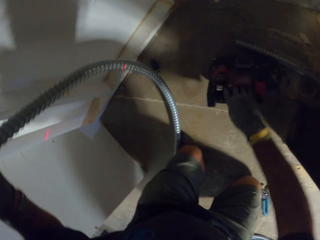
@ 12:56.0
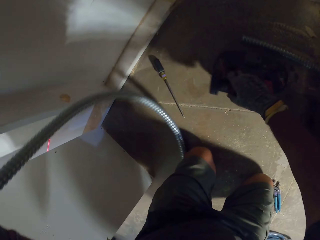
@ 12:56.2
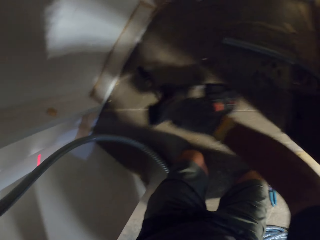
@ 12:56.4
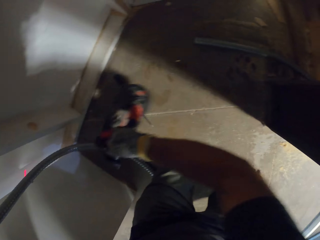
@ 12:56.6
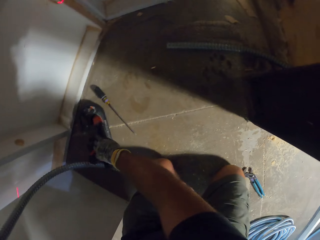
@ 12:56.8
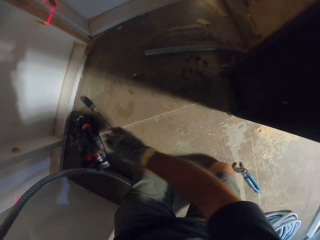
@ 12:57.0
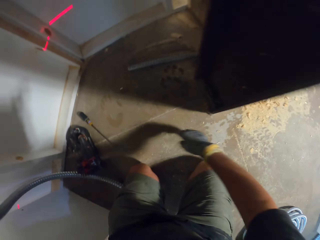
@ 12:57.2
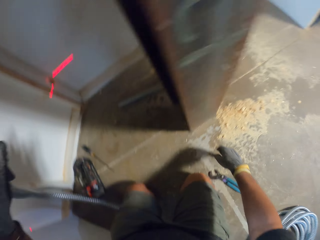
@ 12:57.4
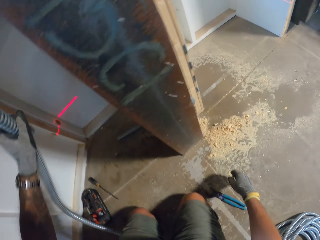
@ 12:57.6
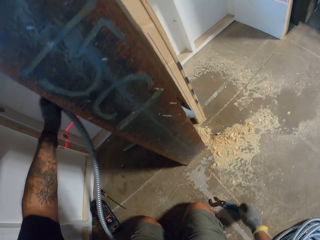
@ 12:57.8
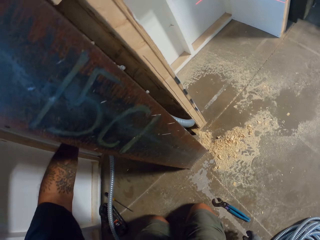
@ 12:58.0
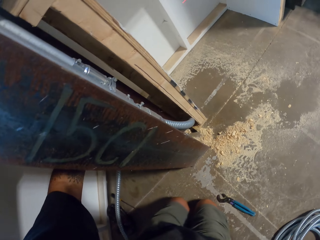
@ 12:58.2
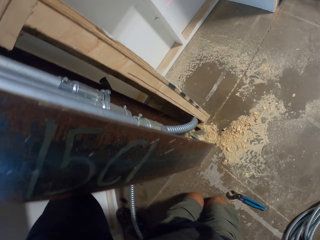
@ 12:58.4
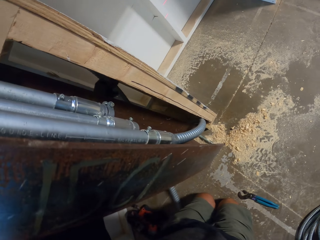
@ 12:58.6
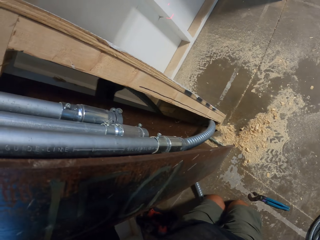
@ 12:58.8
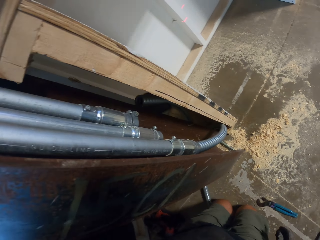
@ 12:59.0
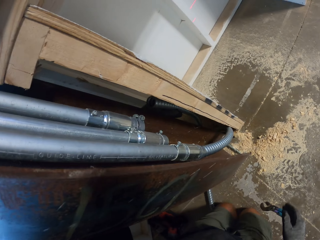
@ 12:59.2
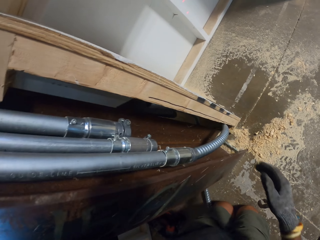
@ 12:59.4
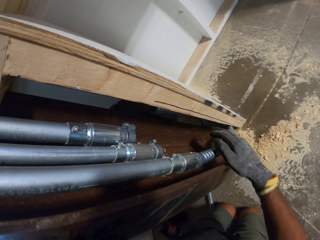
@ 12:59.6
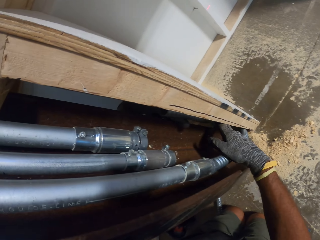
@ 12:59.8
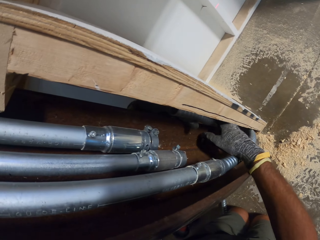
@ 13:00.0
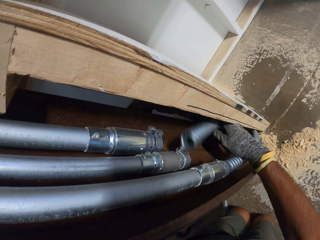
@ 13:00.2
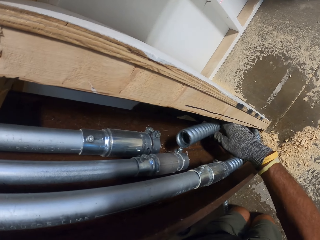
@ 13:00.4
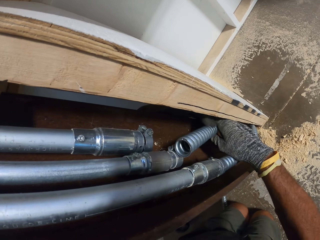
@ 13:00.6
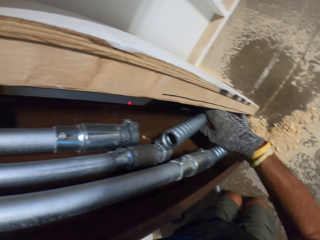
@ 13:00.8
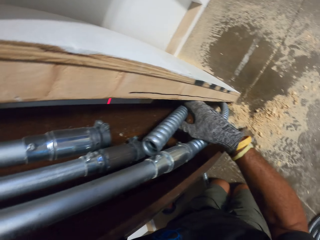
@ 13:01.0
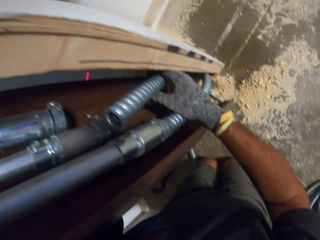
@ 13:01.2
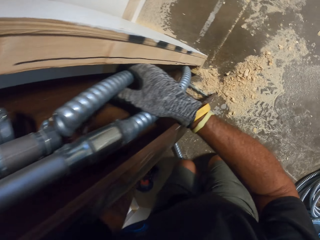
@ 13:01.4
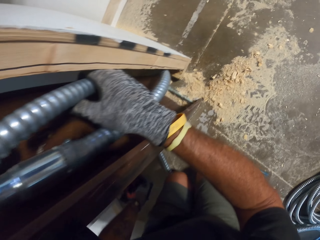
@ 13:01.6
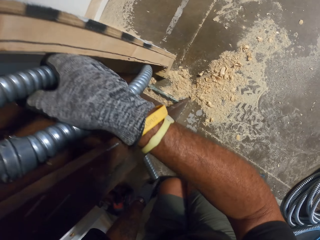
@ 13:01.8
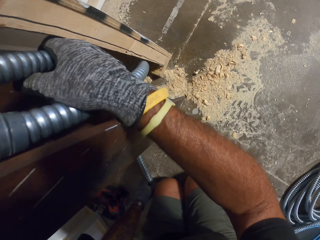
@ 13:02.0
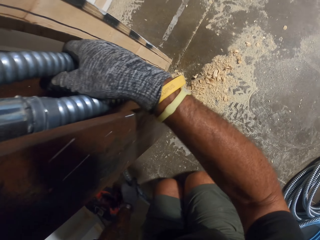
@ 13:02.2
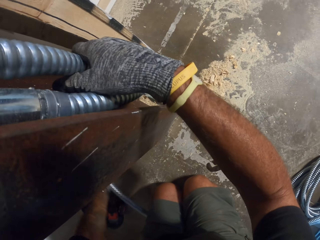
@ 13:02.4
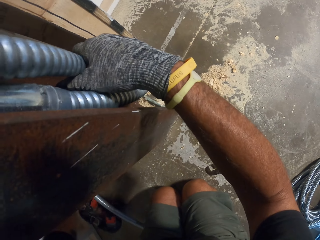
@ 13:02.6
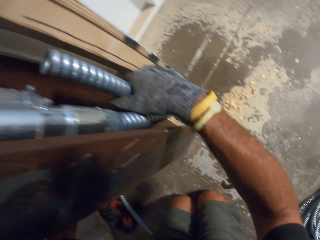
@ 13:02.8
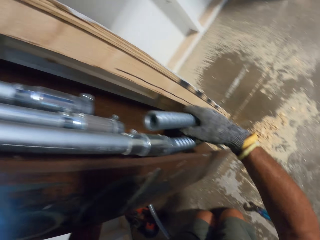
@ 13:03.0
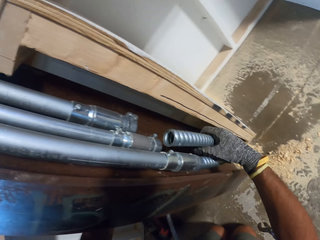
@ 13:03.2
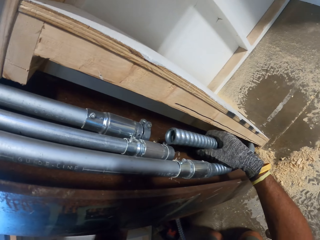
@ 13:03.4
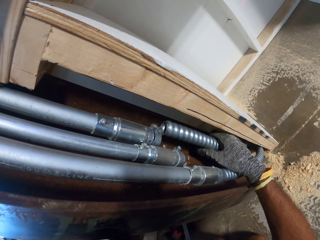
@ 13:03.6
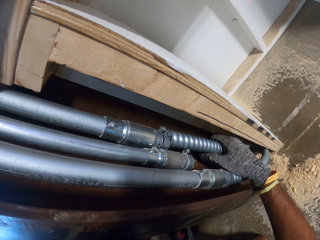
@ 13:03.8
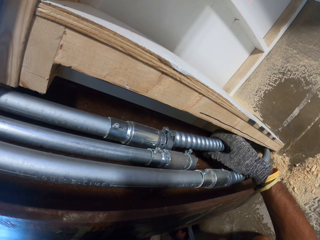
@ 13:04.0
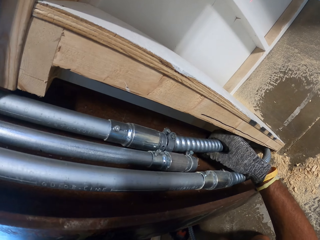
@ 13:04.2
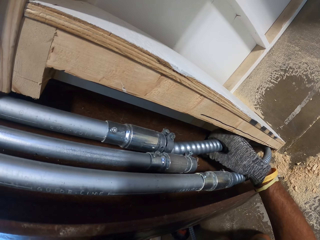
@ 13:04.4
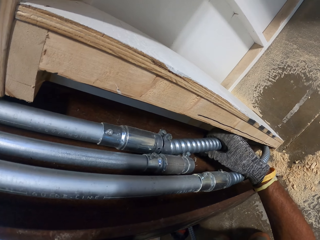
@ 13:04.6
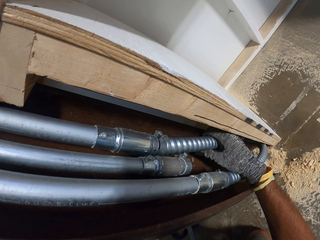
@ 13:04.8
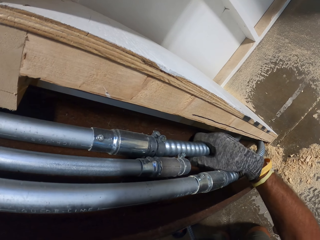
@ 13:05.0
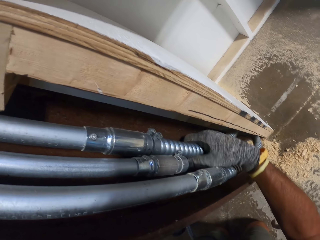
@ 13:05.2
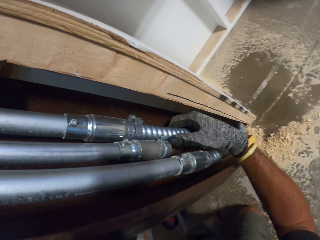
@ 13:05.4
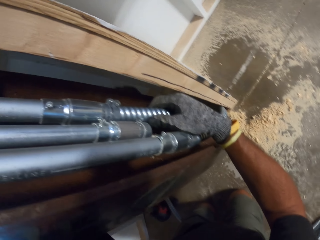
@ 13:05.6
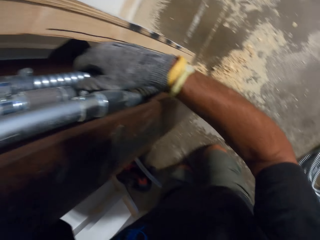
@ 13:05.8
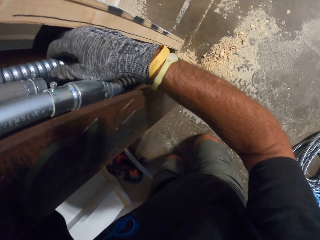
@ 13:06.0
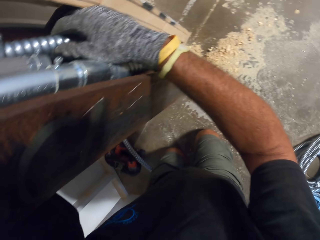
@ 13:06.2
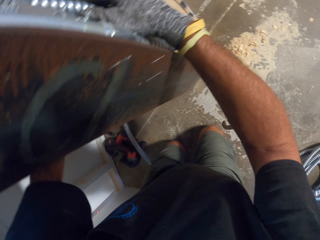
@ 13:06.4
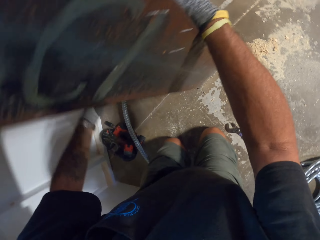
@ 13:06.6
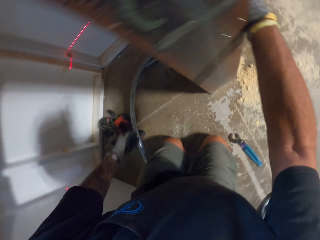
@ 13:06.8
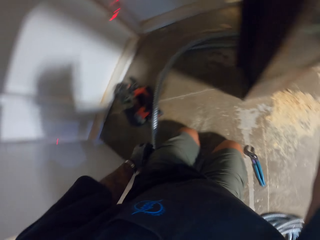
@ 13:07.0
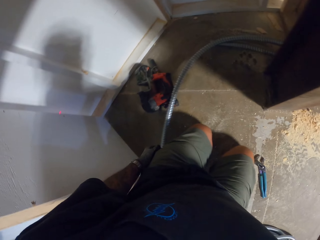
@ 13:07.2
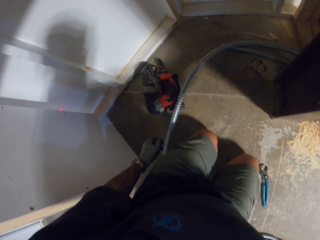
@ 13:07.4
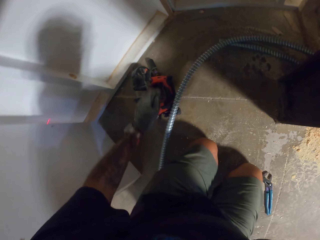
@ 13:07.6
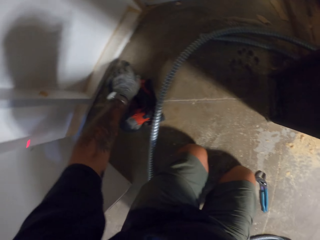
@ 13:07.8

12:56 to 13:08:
The camera wearer picks up the machine. They move the pipe cutter. They put the pipe down. They fix the pipe on the wall. They join pipes.

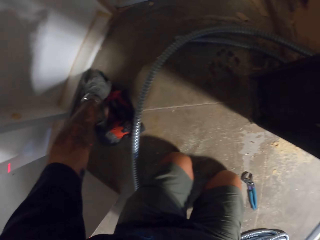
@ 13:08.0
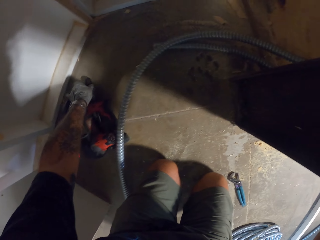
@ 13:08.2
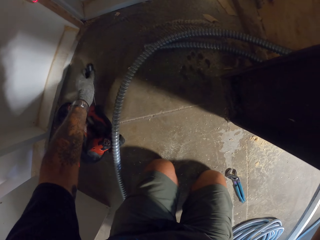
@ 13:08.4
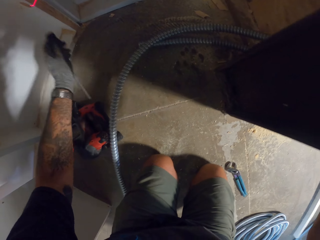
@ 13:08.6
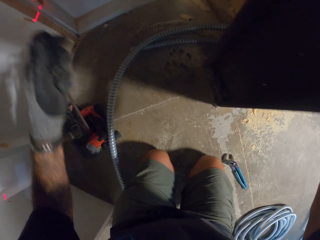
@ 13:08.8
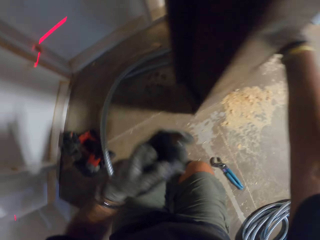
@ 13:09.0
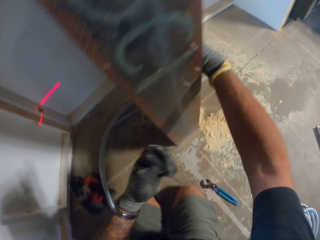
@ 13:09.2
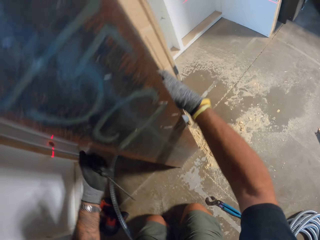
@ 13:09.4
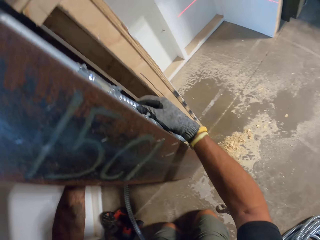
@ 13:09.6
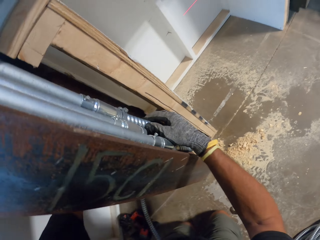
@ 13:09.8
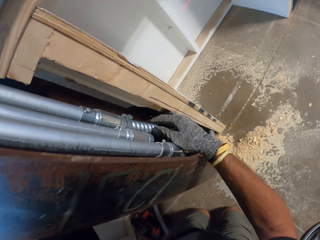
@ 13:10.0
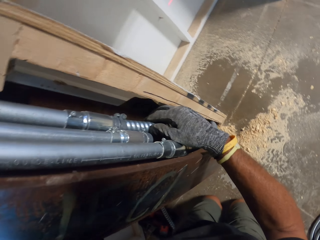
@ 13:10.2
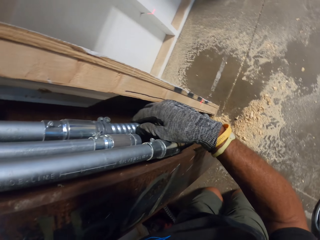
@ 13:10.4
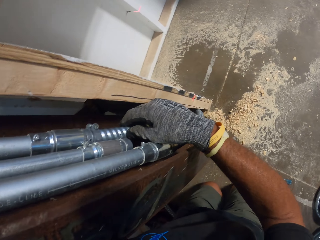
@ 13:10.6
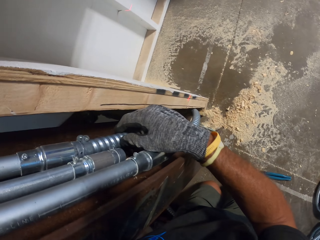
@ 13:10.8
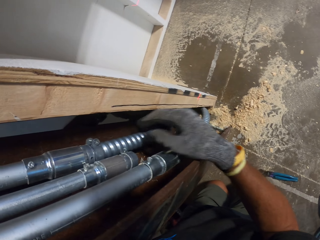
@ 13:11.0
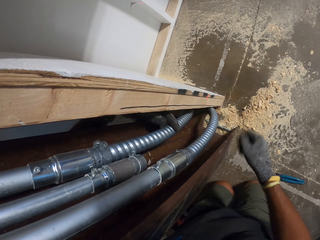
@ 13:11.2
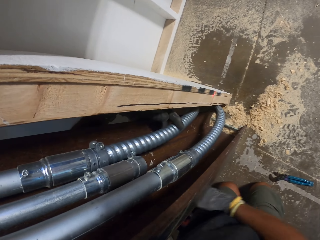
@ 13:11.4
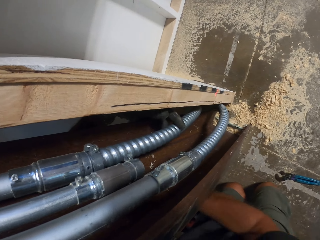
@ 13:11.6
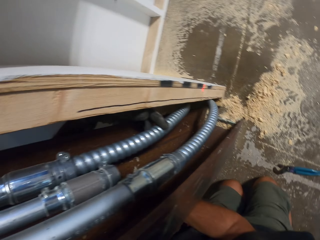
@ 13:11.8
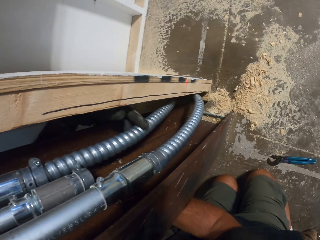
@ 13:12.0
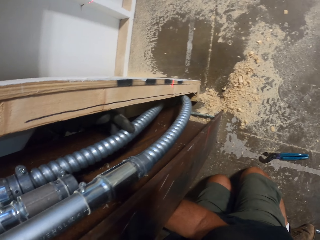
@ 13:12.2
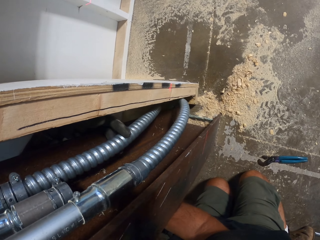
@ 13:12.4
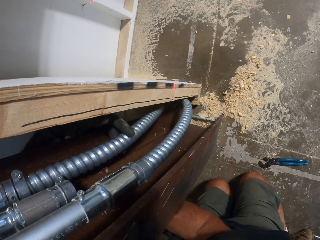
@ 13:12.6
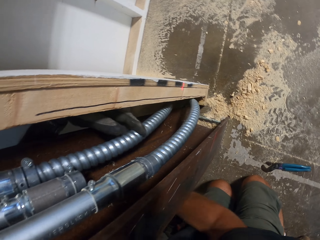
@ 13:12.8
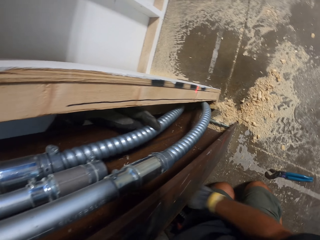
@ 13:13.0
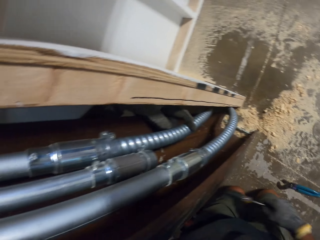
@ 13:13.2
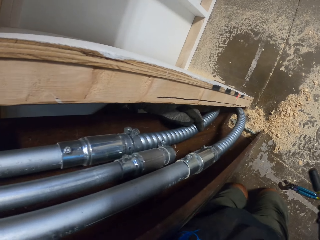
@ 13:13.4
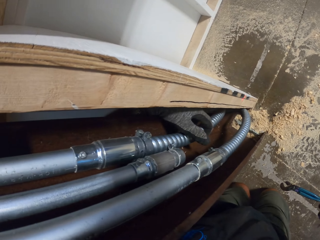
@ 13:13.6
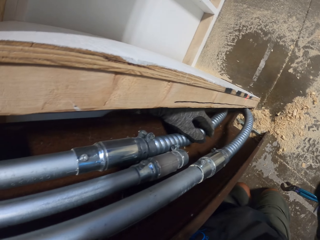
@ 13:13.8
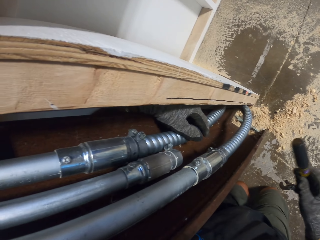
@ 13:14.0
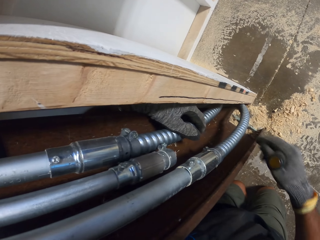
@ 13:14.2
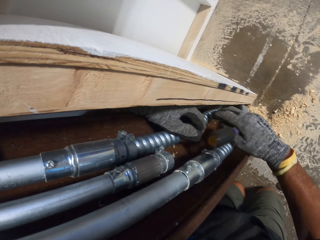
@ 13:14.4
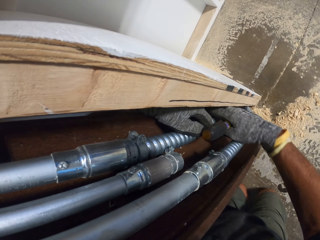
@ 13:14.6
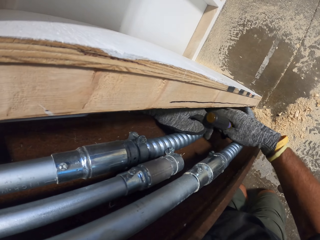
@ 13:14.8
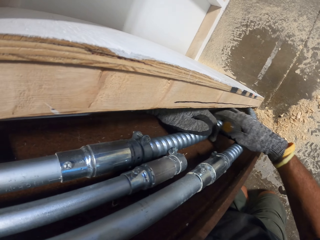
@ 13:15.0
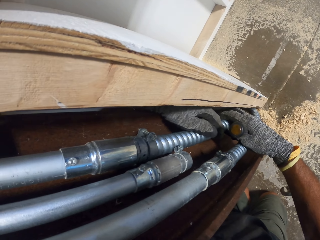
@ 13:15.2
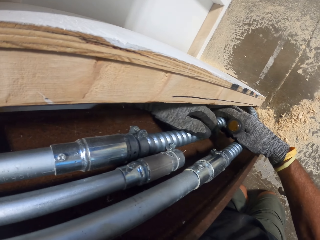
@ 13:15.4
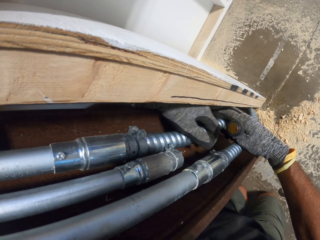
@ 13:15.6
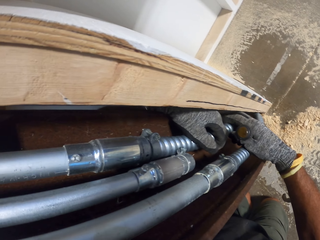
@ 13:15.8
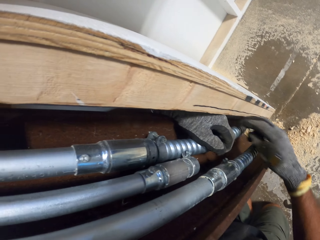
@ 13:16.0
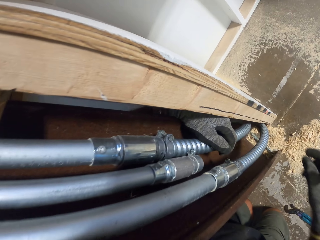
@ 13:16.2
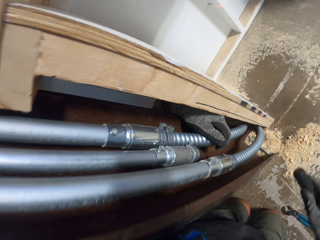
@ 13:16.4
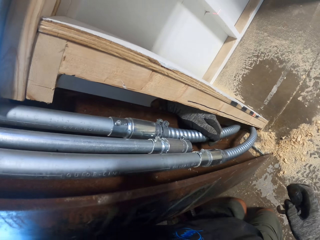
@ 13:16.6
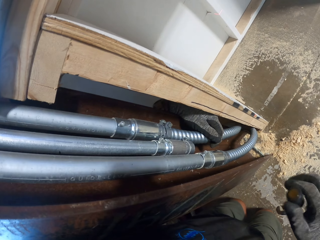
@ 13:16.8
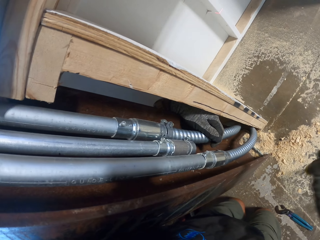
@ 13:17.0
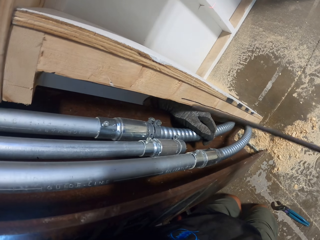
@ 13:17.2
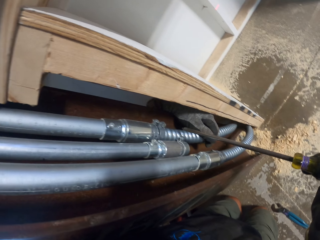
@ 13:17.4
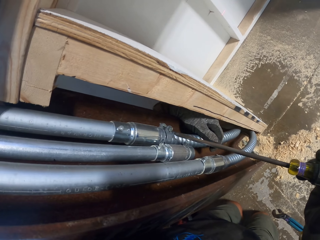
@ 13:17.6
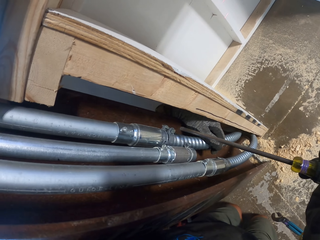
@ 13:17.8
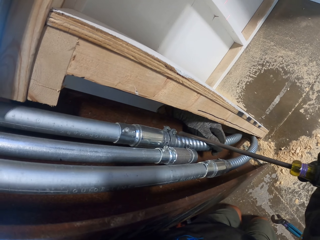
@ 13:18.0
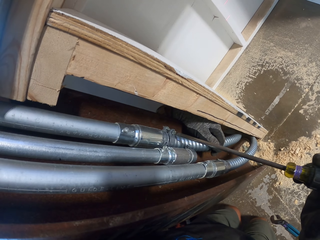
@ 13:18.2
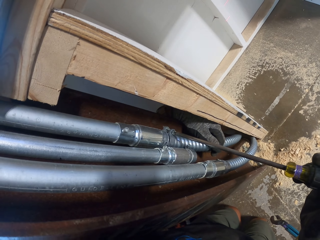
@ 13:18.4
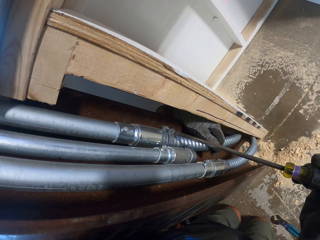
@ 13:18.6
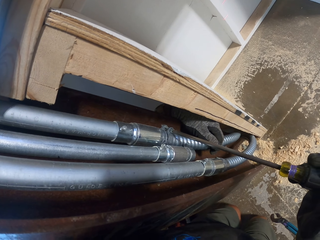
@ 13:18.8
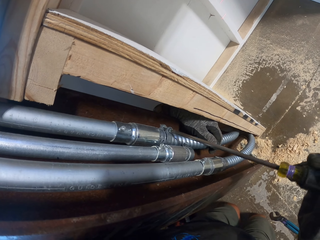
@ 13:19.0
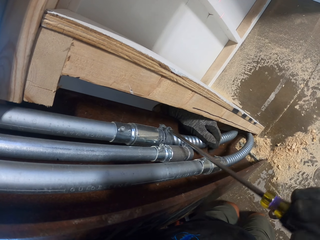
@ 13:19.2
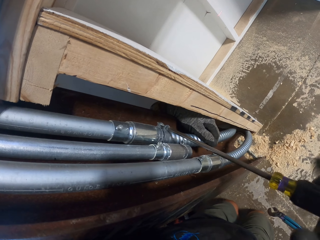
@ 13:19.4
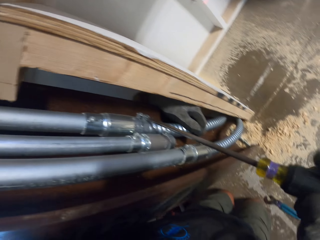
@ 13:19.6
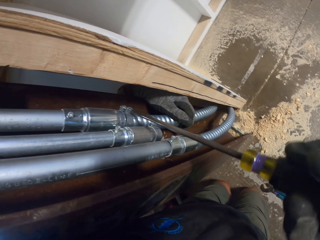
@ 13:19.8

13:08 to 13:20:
The camera wearer picks up a screwdriver. They tighten the pipe with the screwdriver.
